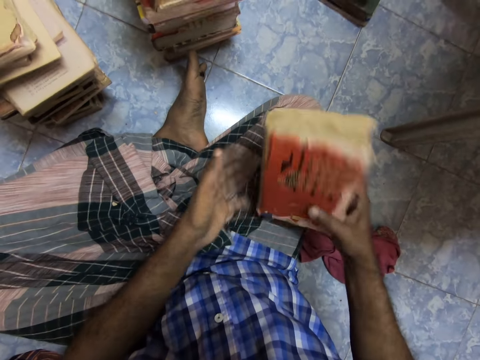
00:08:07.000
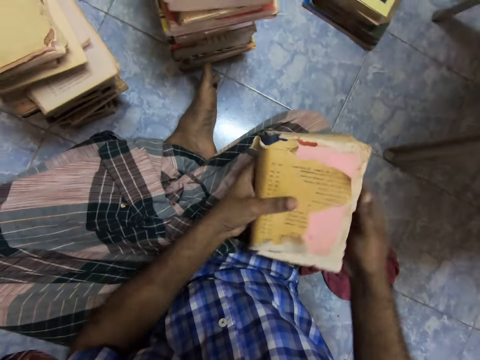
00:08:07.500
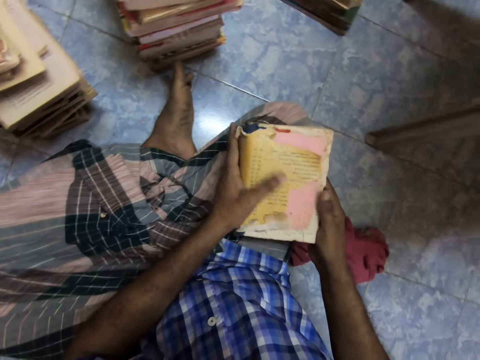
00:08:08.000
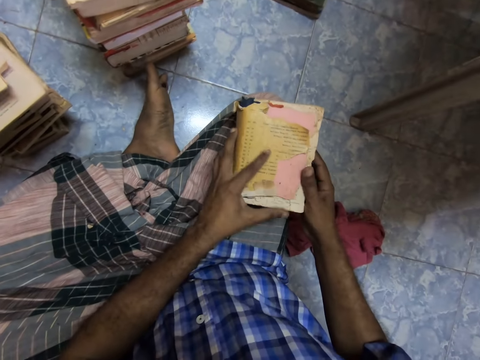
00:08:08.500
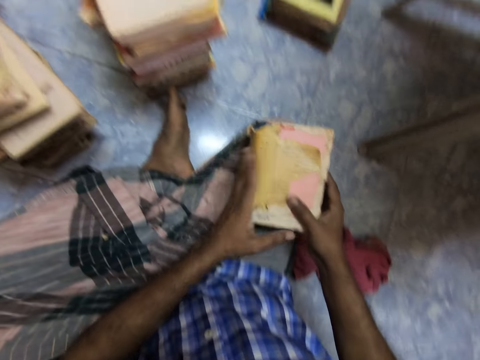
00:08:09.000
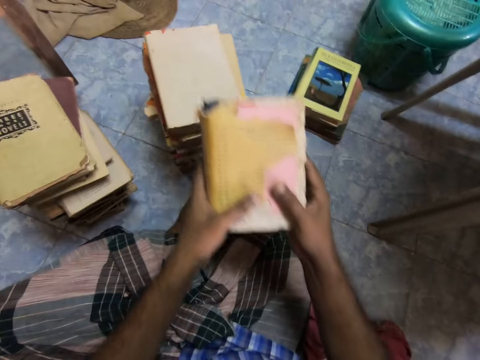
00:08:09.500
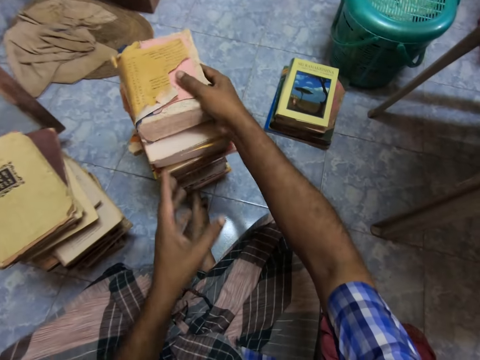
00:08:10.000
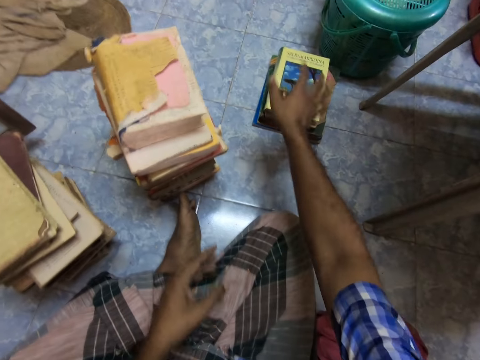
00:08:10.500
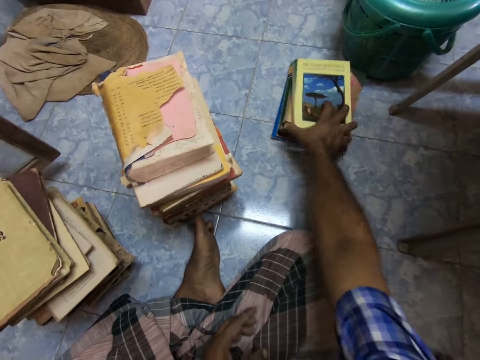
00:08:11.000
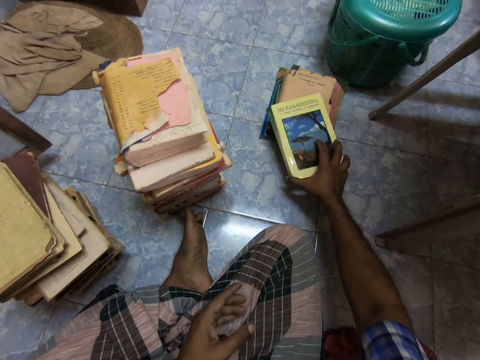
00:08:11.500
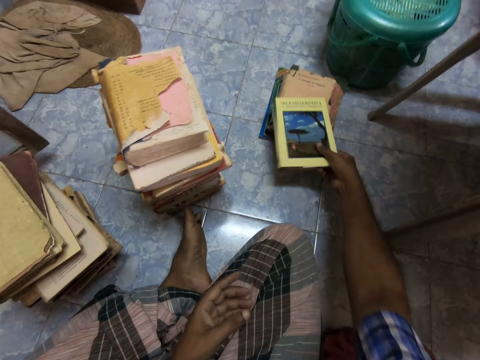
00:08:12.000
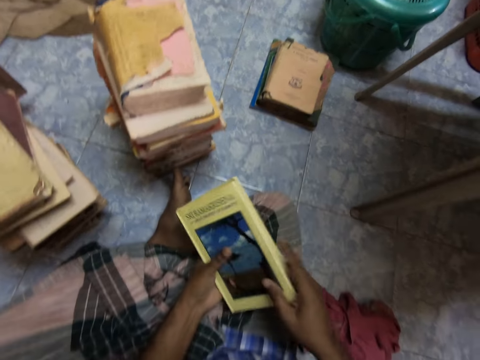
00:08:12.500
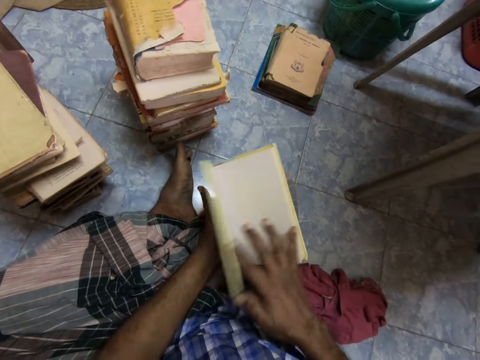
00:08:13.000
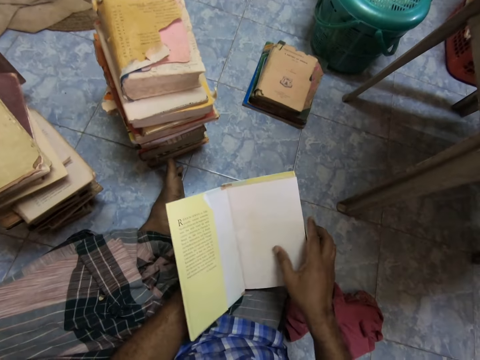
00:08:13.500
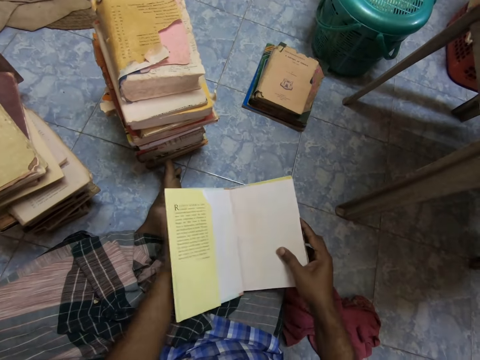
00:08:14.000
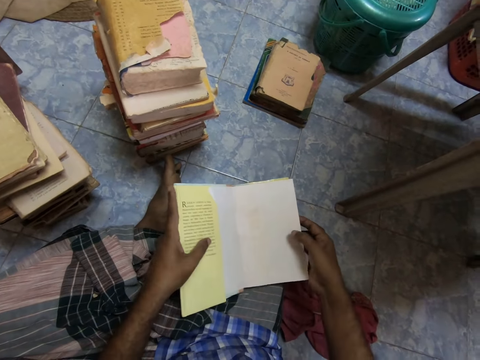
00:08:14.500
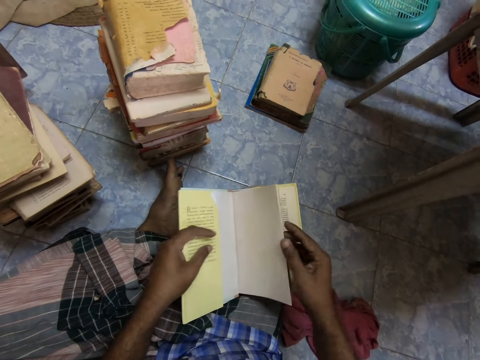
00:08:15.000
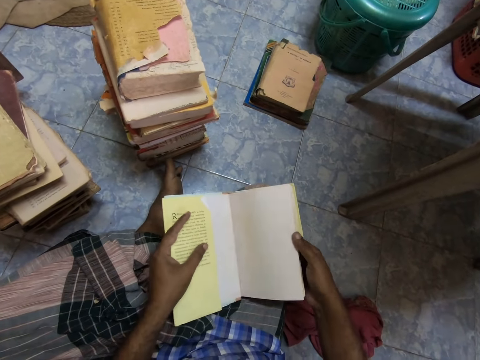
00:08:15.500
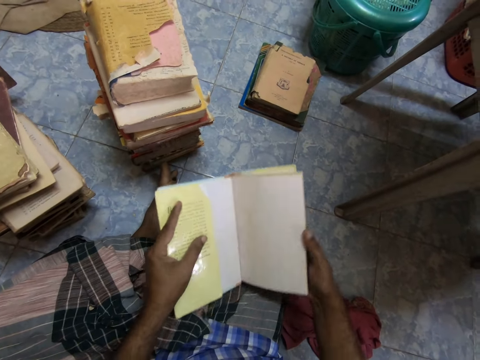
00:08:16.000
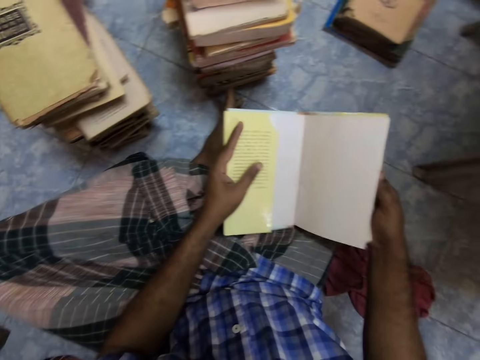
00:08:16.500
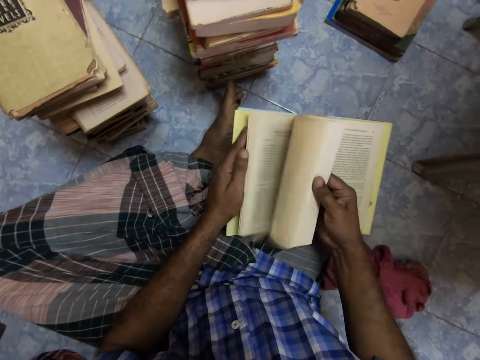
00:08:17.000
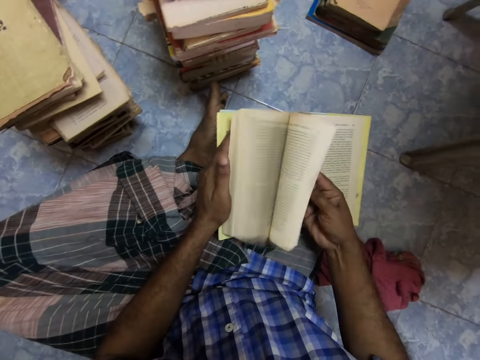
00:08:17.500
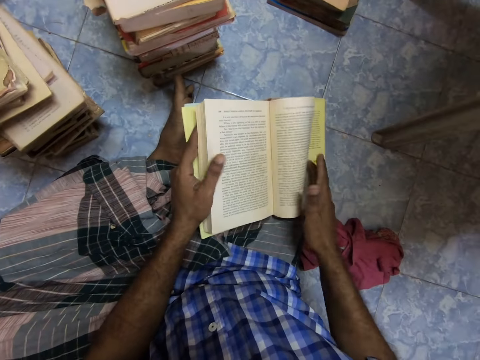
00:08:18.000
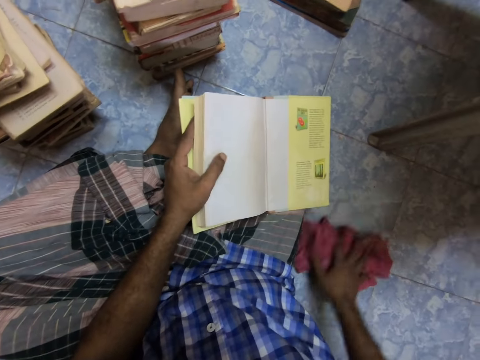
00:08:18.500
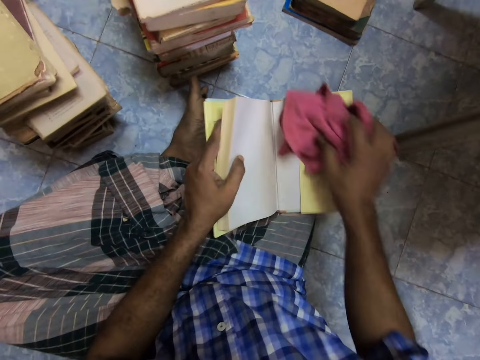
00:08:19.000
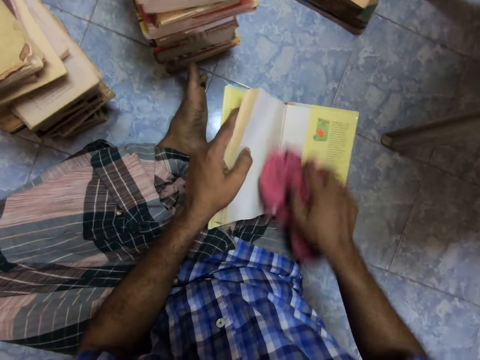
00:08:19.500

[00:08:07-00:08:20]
The camera wearer holds a book. They turn the book. They put the book aside. They pick up a book. They hold the book with both hands. They open the book. They hold pages of the book. They flip through the book. They turn the last page. They pick a piece of cloth from the floor. They clean the book with the cloth.

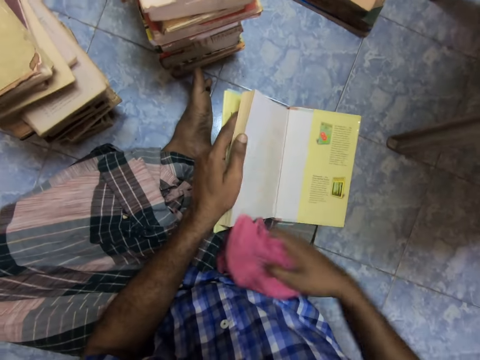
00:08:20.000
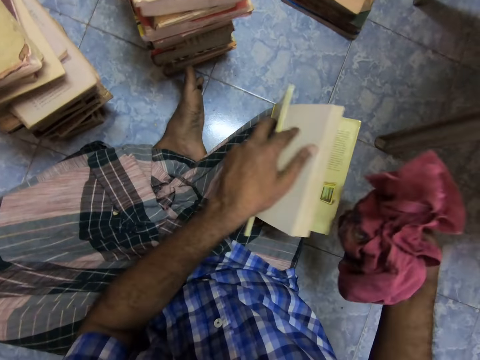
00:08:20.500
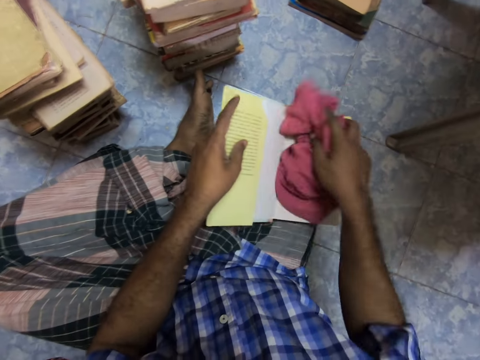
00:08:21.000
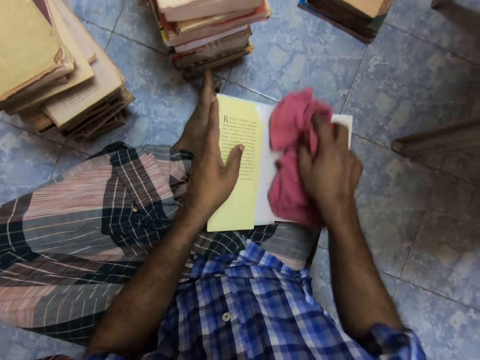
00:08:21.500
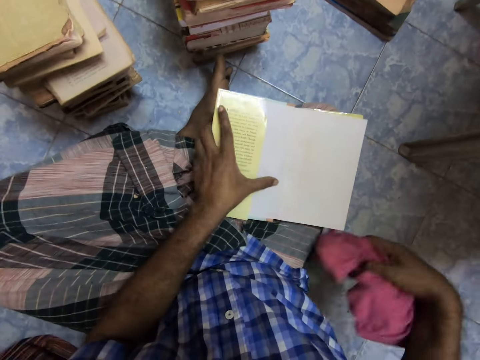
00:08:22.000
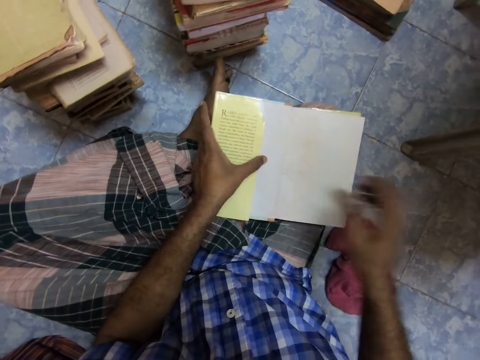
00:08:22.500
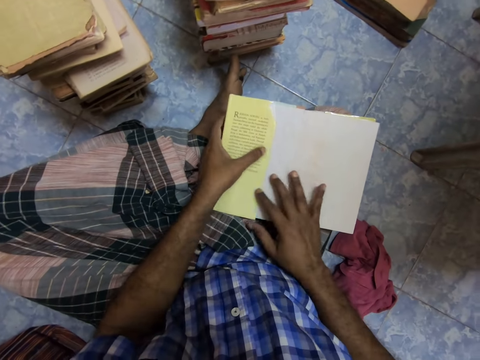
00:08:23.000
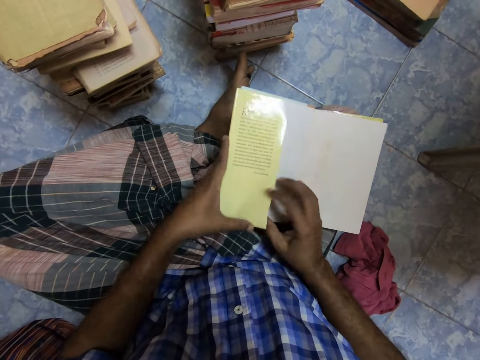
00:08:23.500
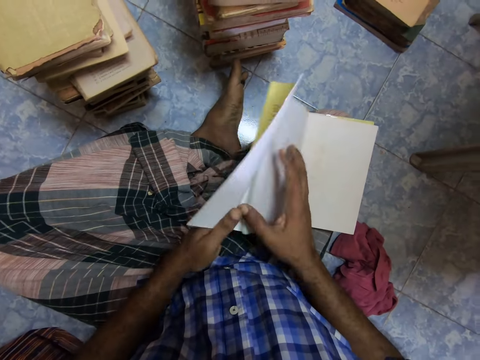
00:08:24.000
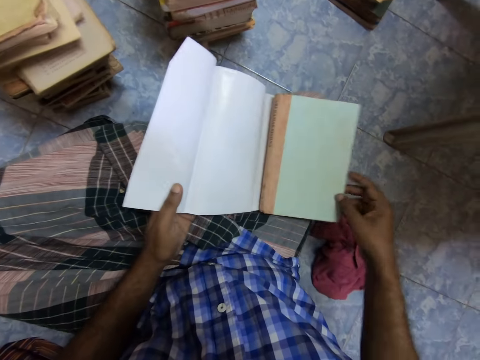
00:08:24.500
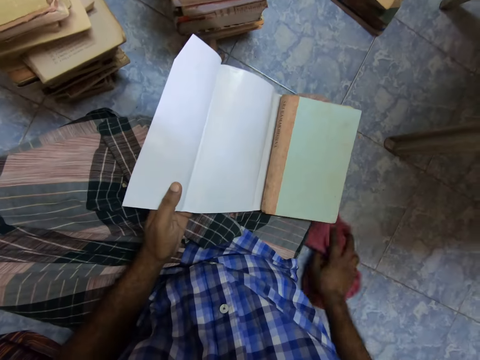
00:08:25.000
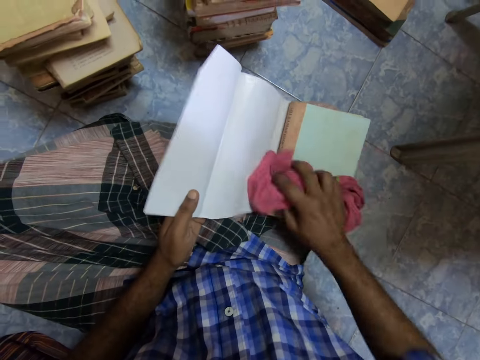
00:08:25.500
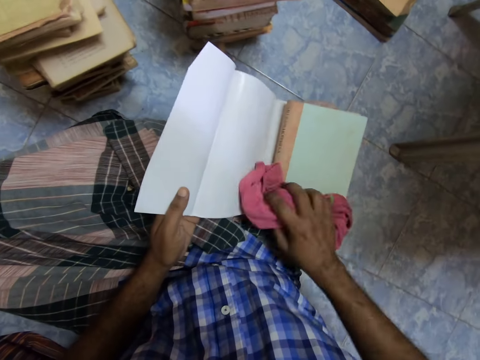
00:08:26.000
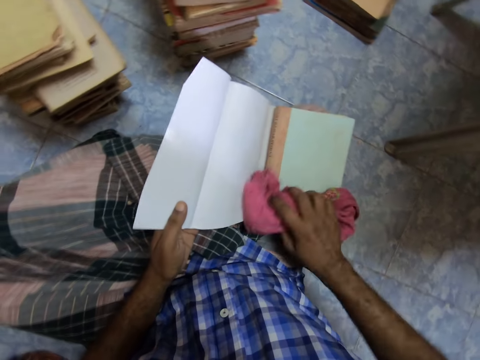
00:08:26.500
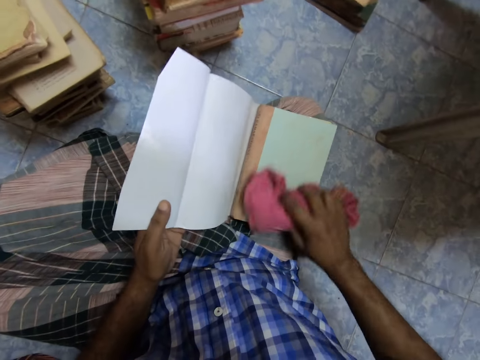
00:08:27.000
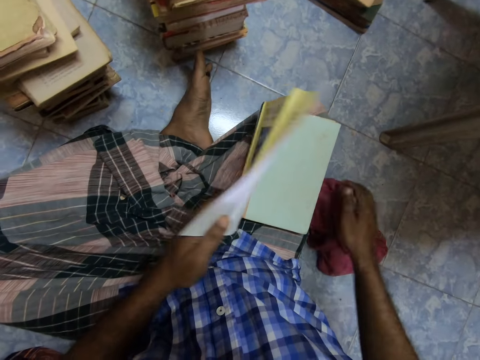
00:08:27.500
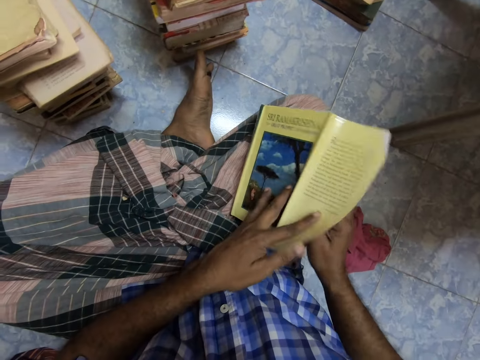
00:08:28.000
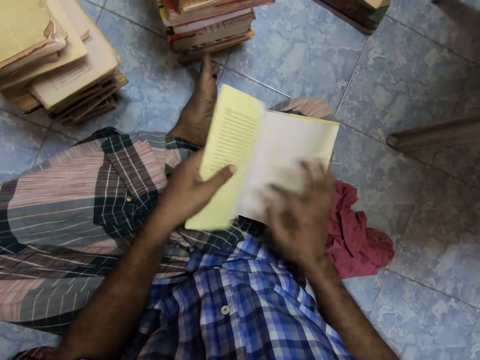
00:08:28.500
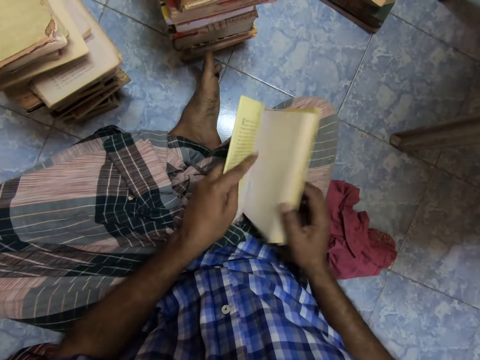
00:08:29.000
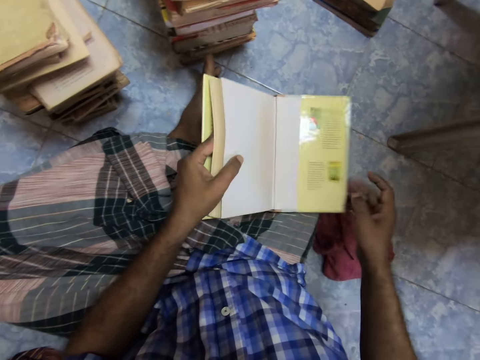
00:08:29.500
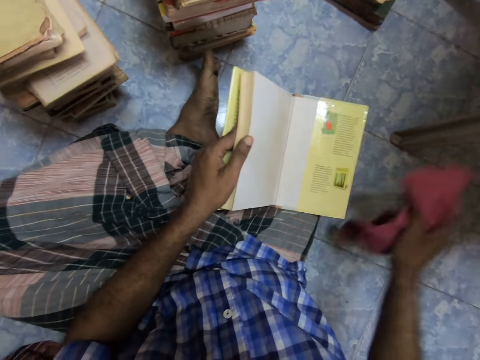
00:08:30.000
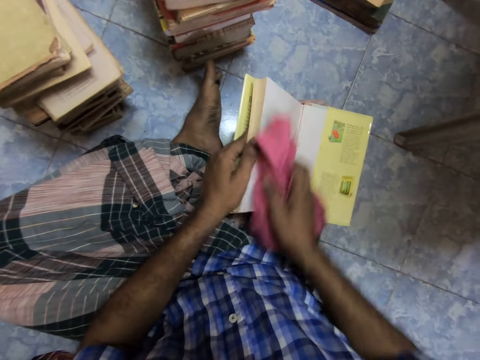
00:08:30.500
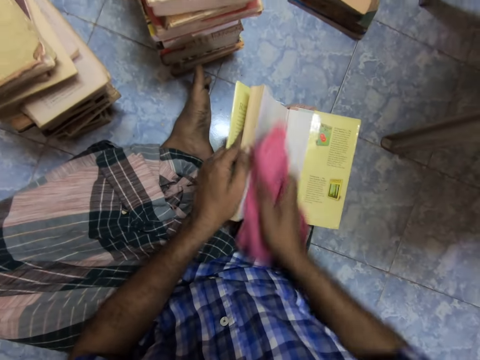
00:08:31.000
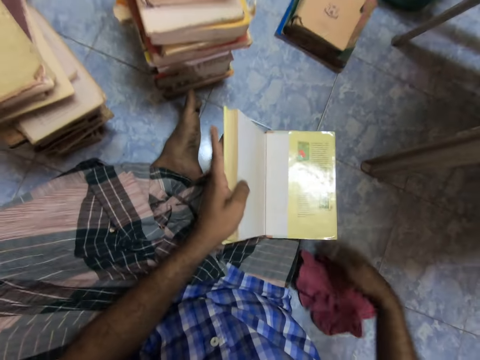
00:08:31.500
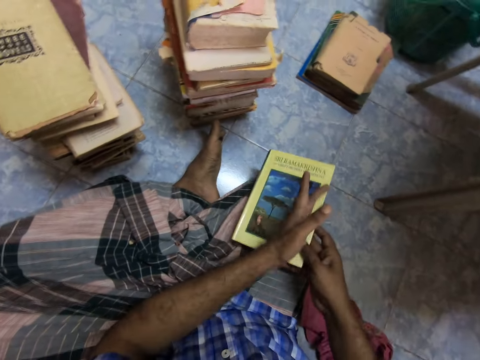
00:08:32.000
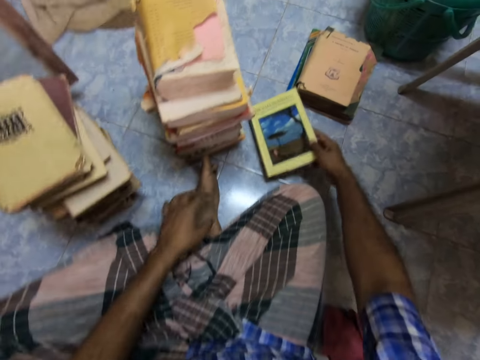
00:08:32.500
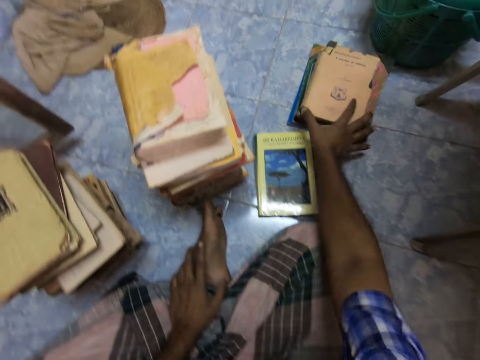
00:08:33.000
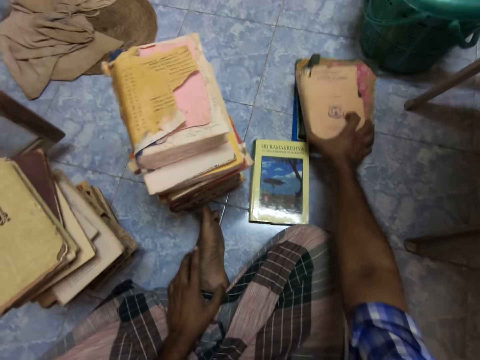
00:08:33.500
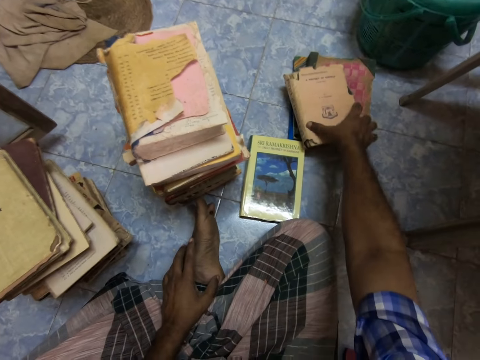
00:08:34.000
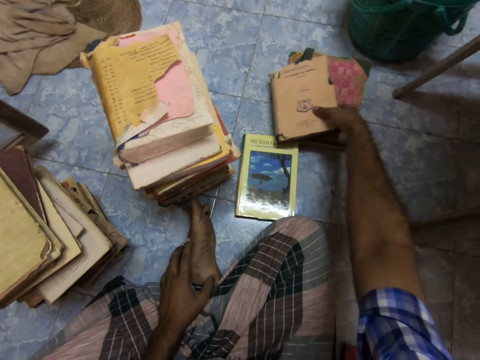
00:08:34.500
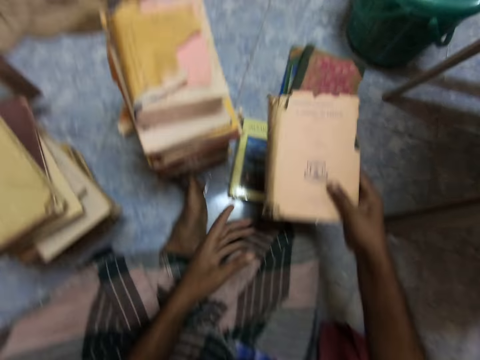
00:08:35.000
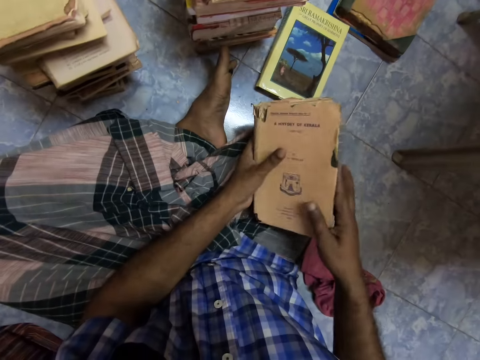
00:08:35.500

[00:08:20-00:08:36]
The camera wearer opens a book. They clean the book with a cloth. They drop the cloth. They hold the book. They open the cover of the book. They remove the cover. They close the book. They pick up the cloth. They clean the book with the cloth. They drop the cloth. They return the book's cover. They turn the last page of the book. They pick a piece of cloth from the floor. They clean the book with the cloth. They drop the cloth. They close the book. They place the book on the floor. They pick up a book.
